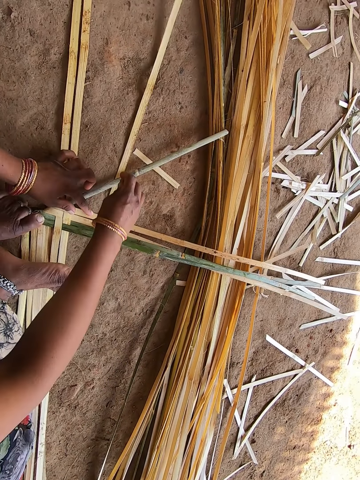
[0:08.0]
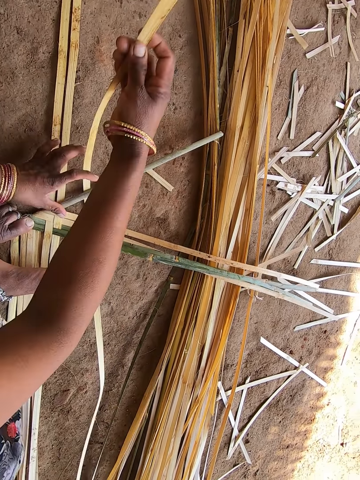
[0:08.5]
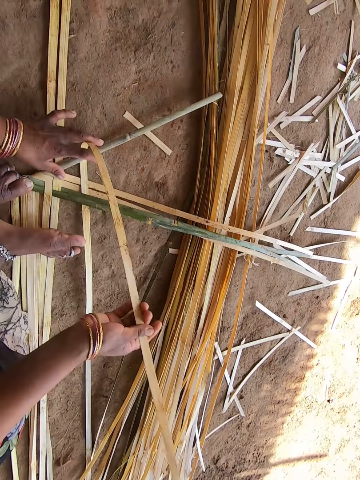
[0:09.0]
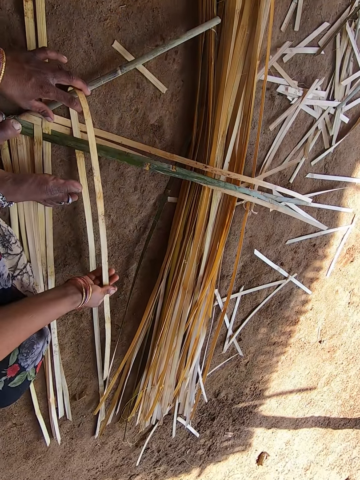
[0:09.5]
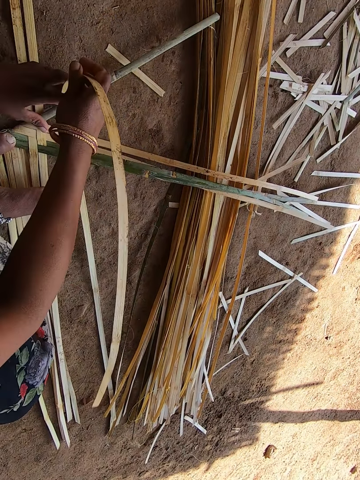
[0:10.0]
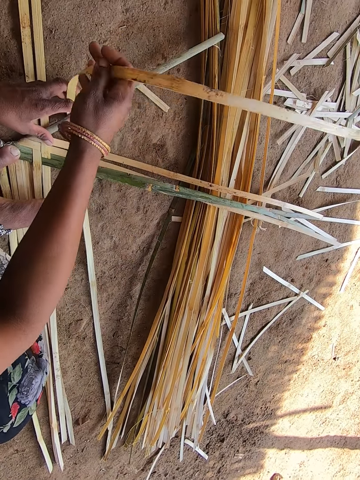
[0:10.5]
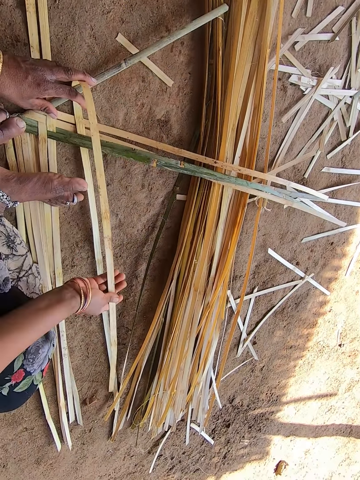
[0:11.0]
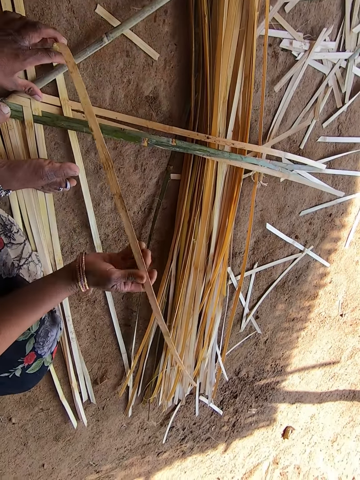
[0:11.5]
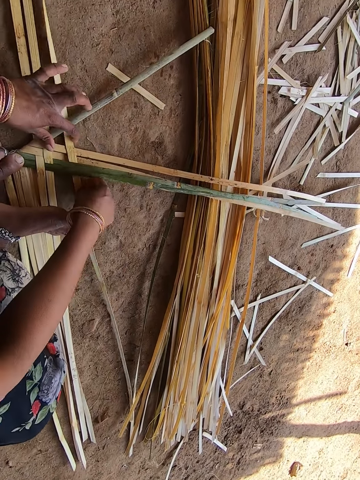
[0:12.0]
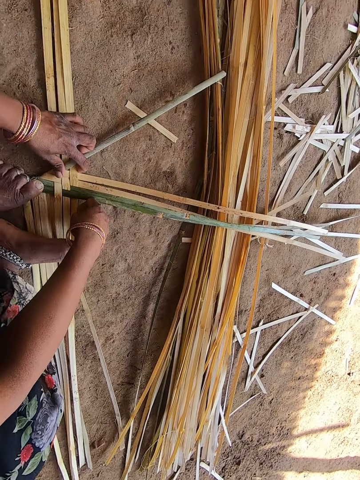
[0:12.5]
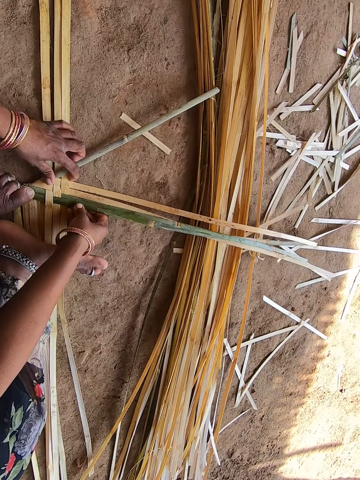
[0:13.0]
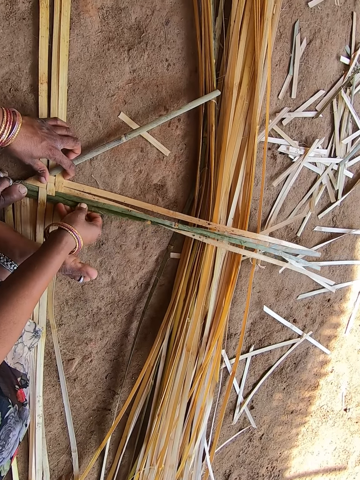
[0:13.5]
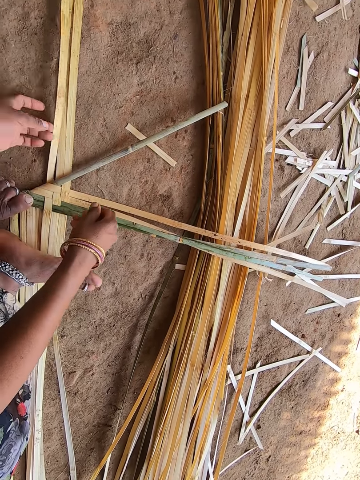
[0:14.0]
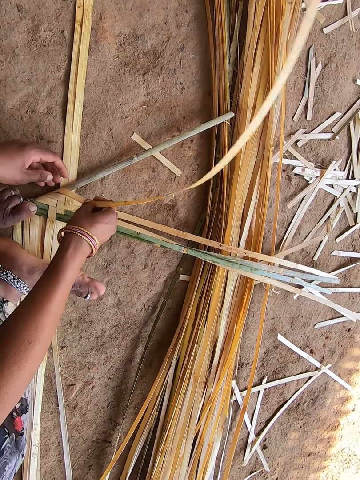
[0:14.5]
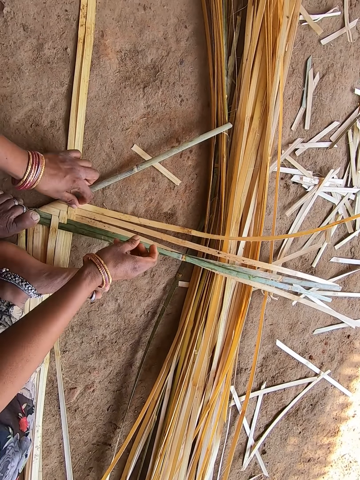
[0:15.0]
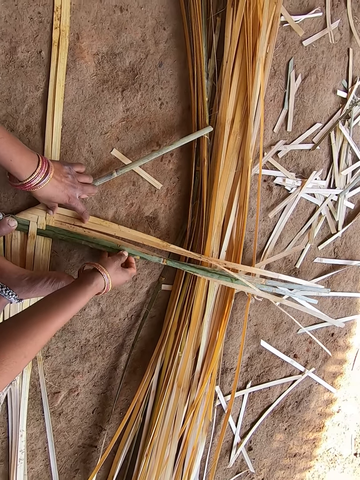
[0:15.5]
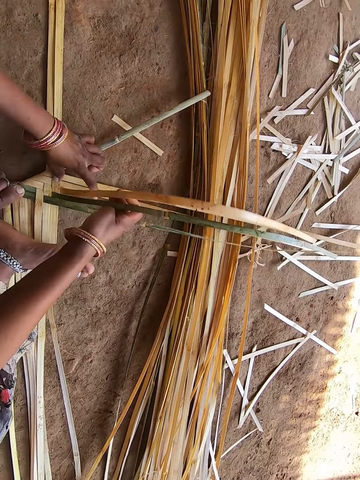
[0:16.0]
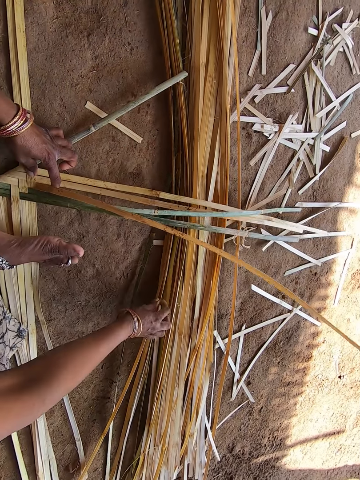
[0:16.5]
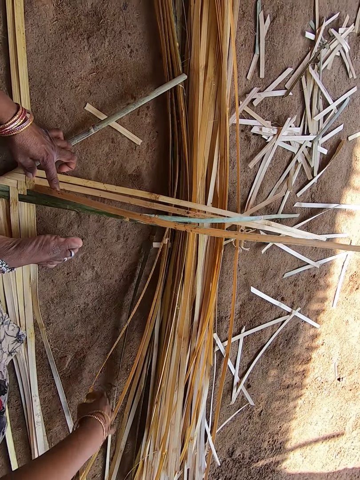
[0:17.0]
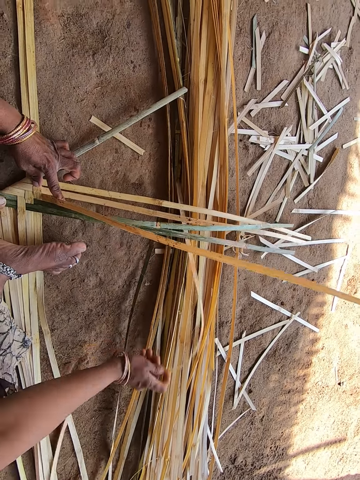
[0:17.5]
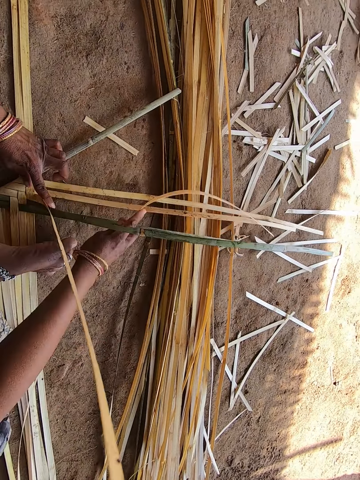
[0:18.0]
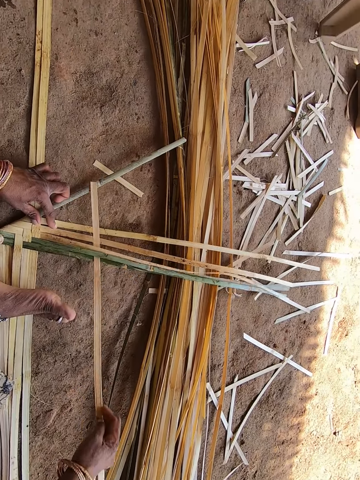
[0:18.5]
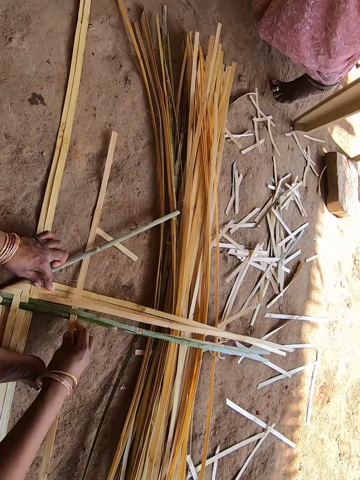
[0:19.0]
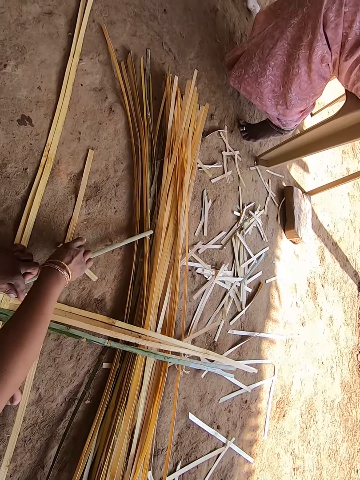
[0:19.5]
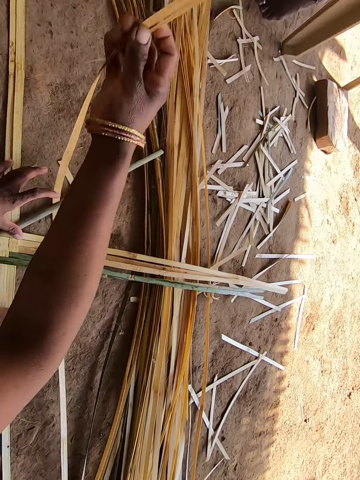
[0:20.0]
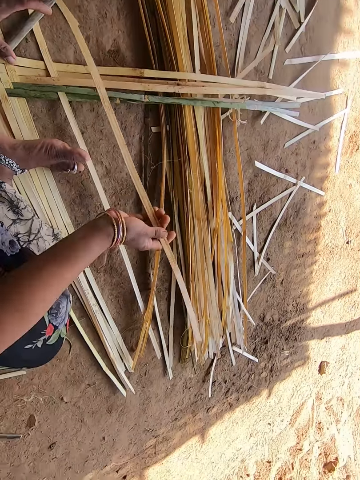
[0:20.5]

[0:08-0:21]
The camera wearer fixes the wooden splint on the weaved wooden splints. They weave the wooden splints. They pick up the wooden splint. They fix the wooden splint on the weaved wooden splints.

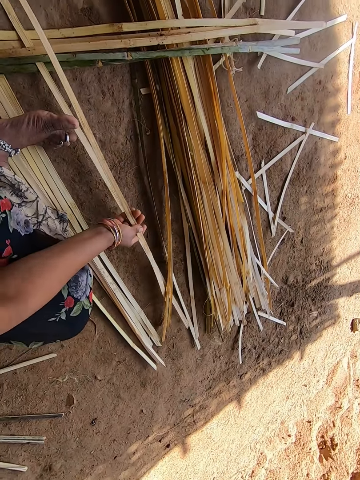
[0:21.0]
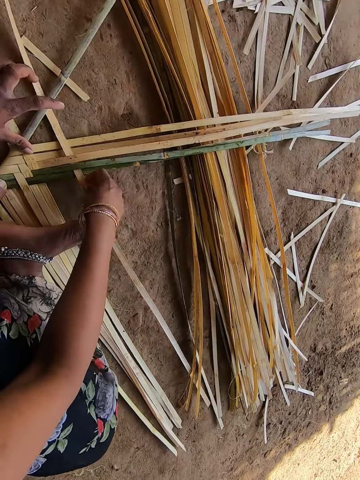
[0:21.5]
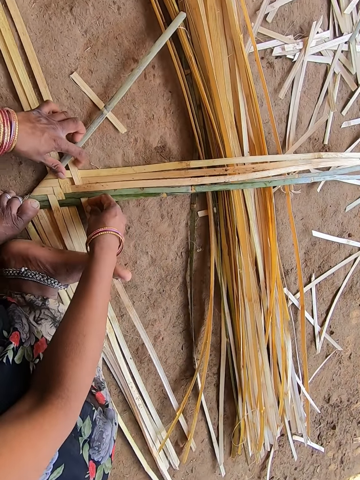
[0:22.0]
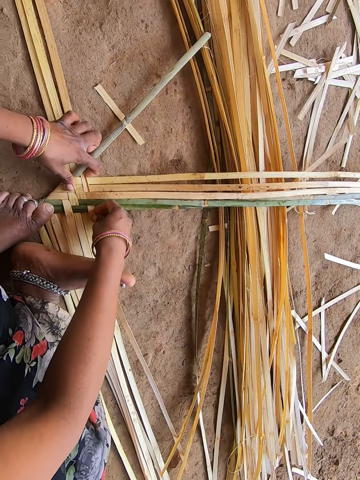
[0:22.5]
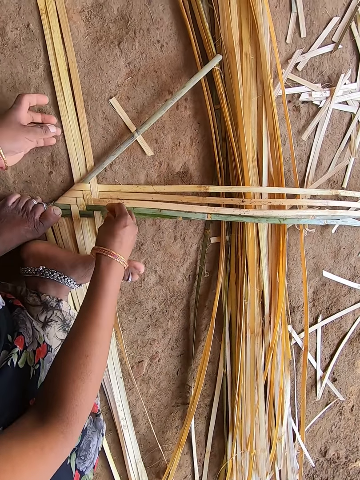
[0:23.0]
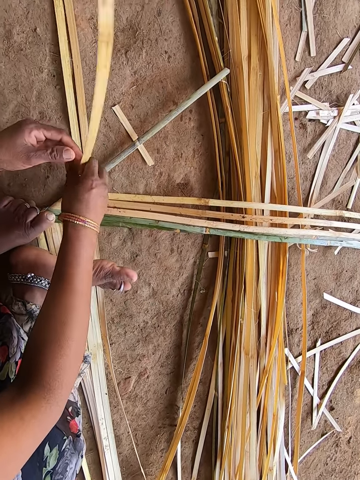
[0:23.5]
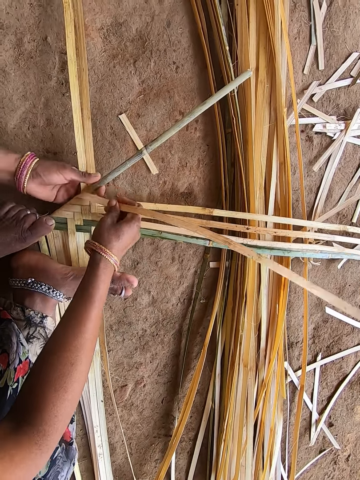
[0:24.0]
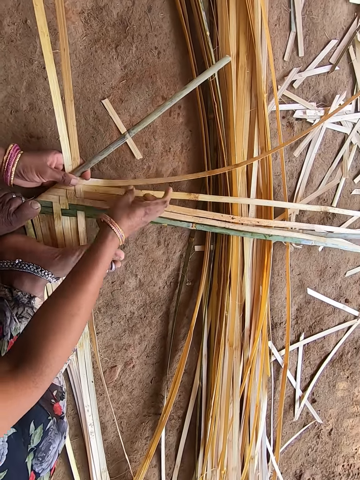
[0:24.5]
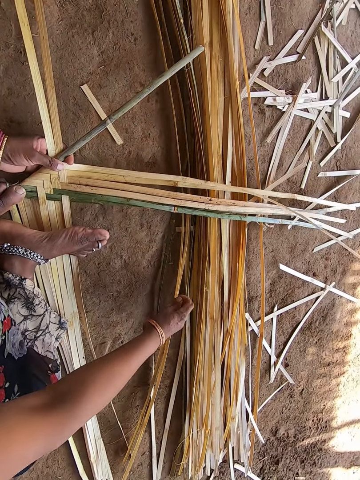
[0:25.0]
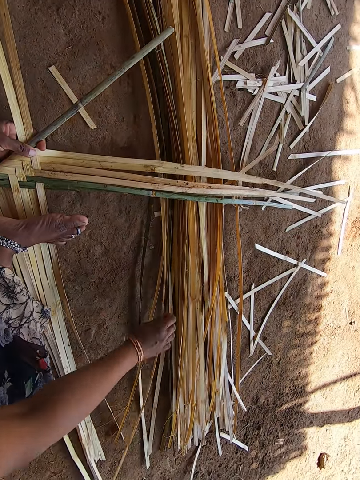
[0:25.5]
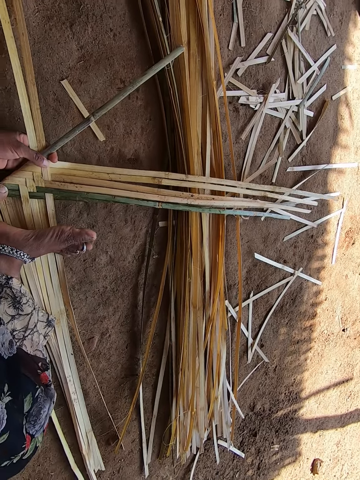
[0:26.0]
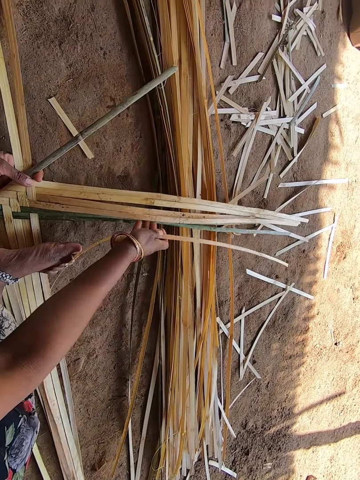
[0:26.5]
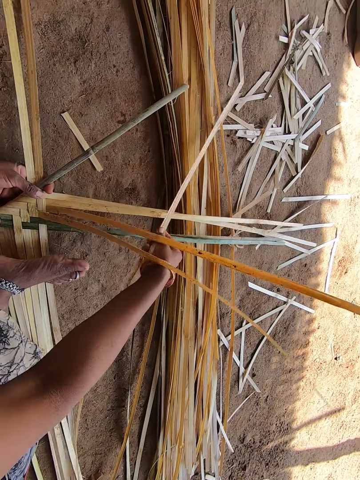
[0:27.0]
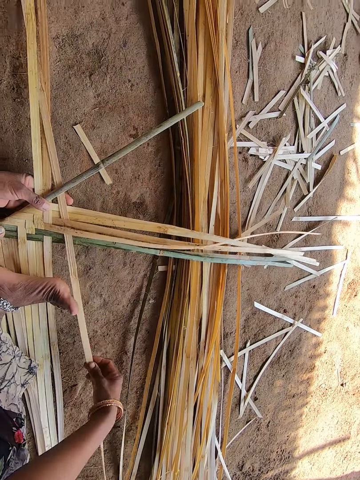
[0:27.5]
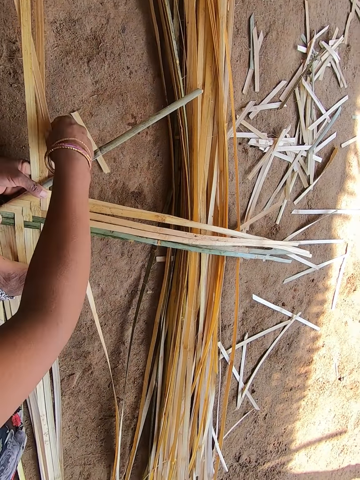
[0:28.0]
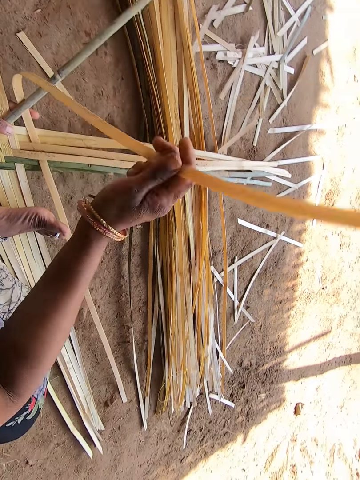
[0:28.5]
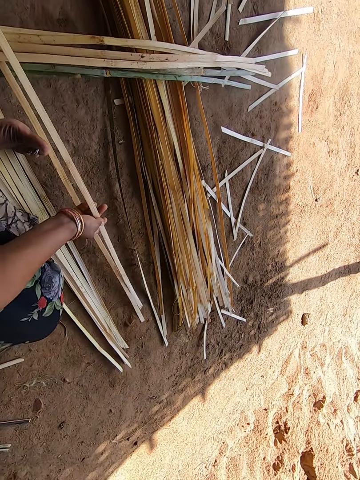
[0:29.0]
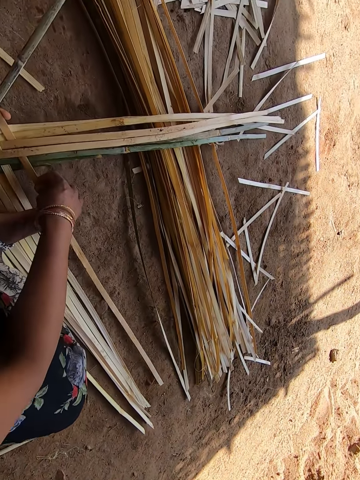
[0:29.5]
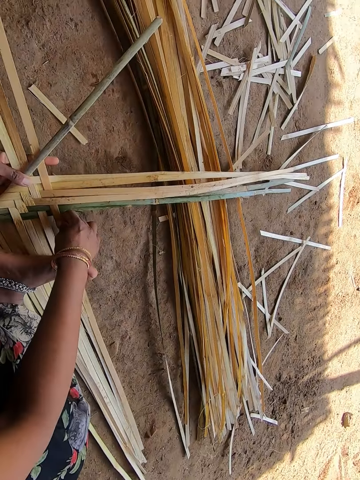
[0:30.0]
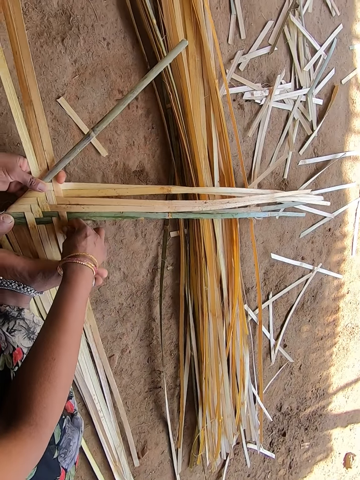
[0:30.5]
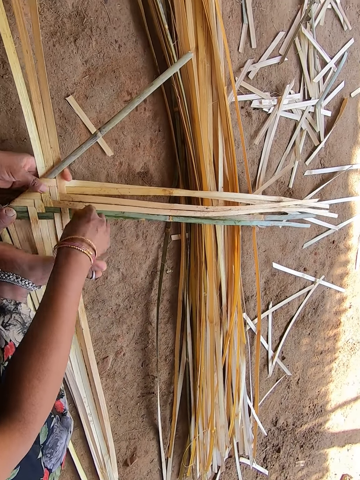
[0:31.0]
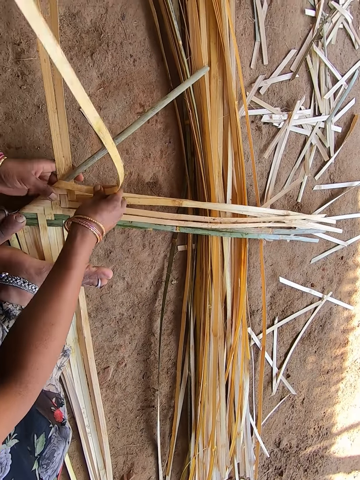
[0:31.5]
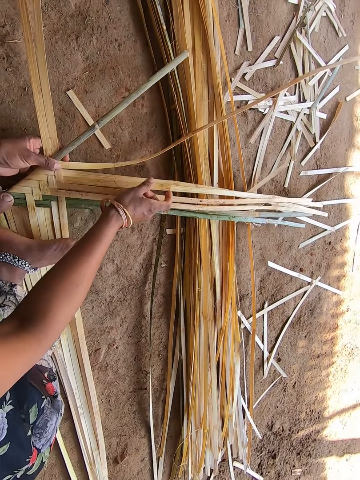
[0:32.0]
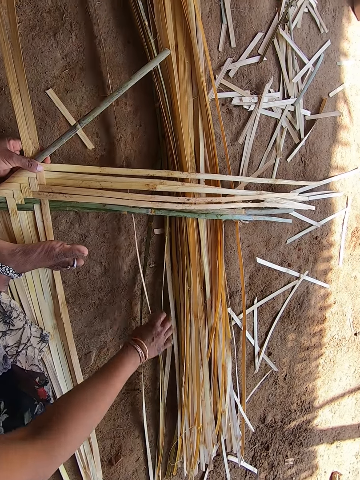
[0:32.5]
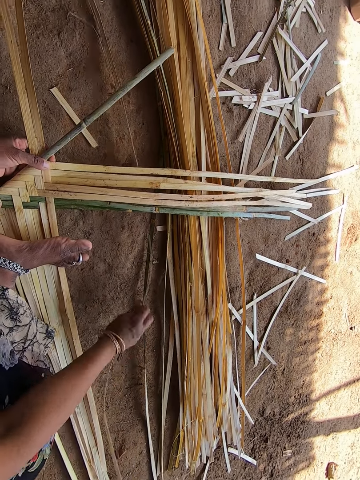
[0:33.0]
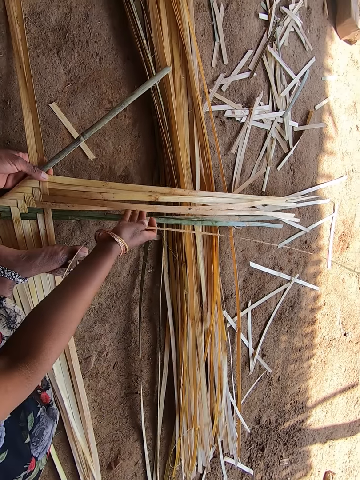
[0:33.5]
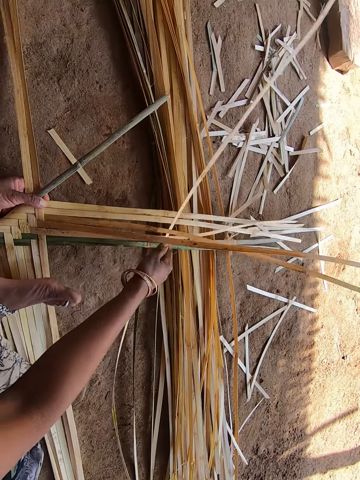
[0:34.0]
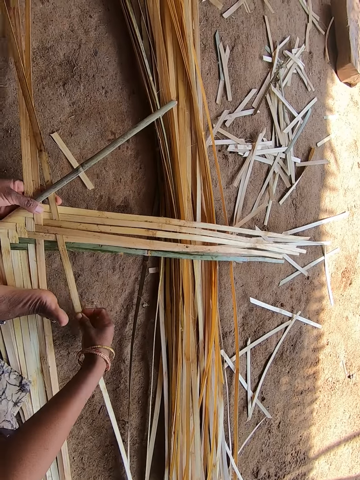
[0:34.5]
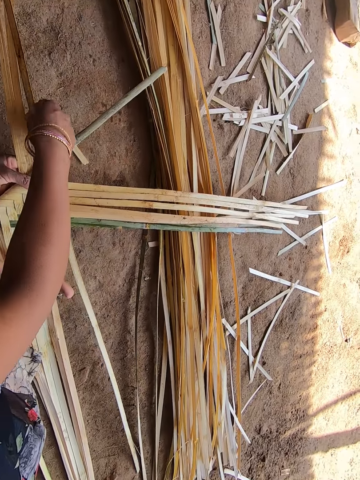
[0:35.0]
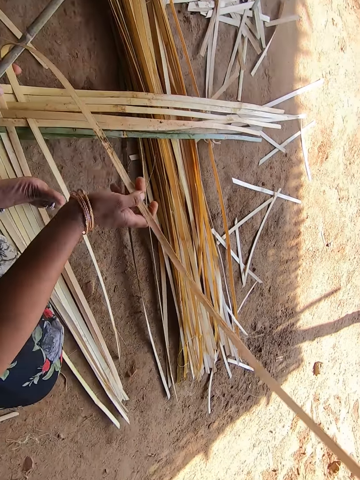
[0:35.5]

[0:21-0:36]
The camera wearer weaves the wooden splints. They pick up the wooden splint. They fix the wooden splint on the weaved wooden splints. They weave the wooden splints. They pick up the wooden splint. They fix the wooden splint on the weaved wooden splints.
